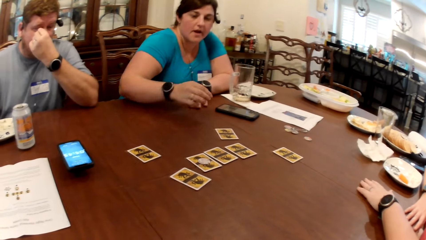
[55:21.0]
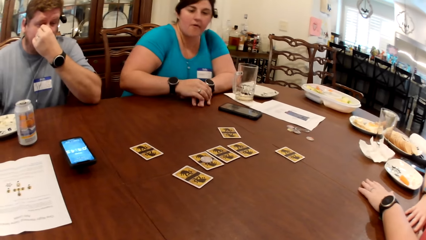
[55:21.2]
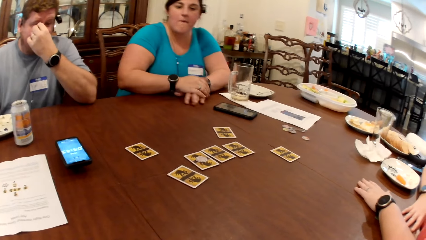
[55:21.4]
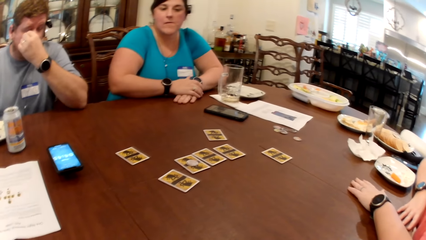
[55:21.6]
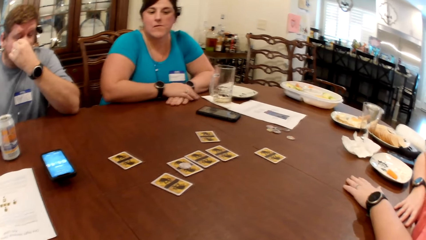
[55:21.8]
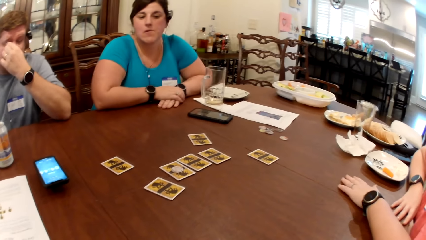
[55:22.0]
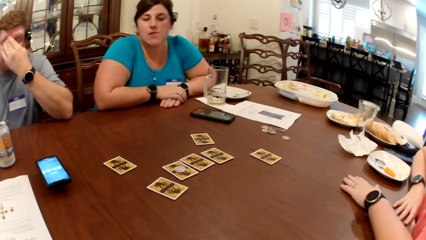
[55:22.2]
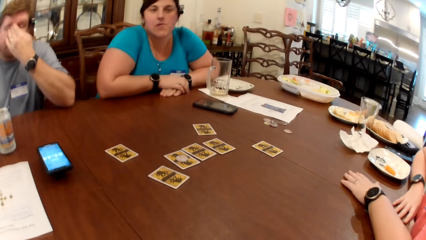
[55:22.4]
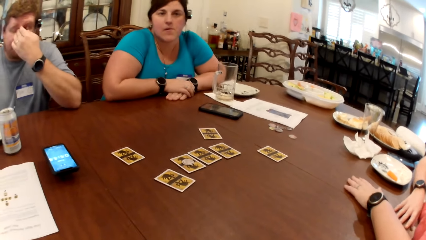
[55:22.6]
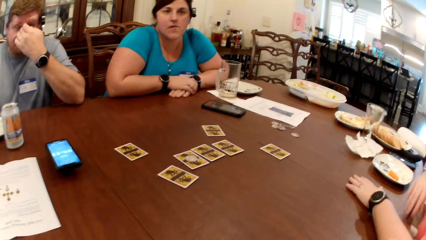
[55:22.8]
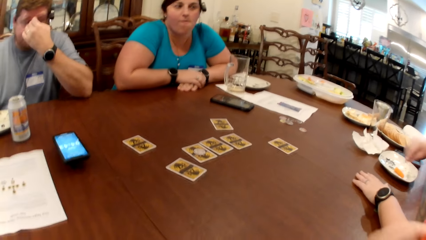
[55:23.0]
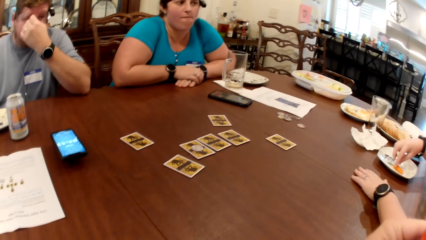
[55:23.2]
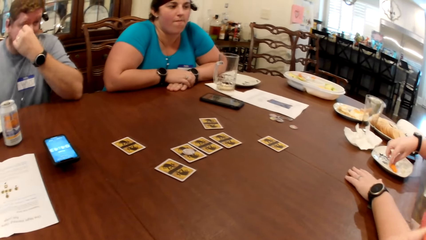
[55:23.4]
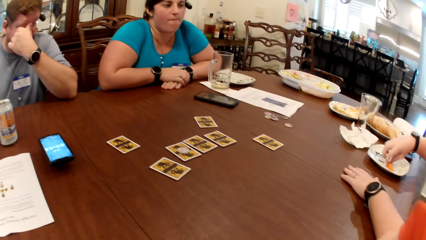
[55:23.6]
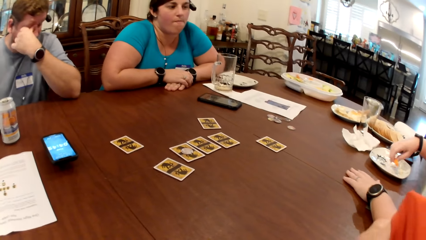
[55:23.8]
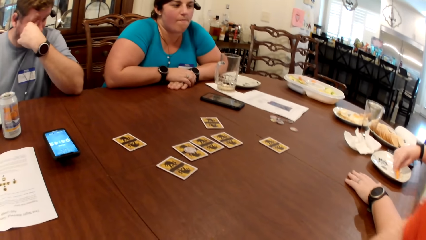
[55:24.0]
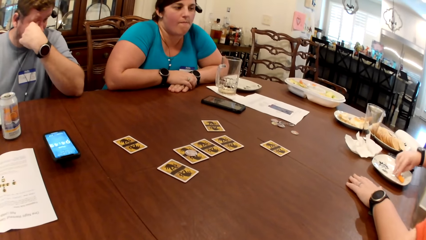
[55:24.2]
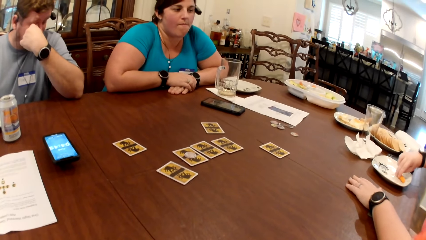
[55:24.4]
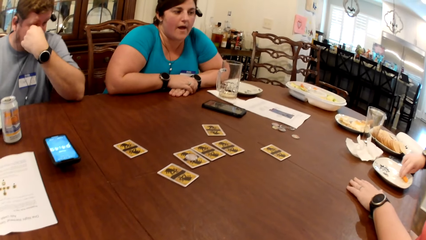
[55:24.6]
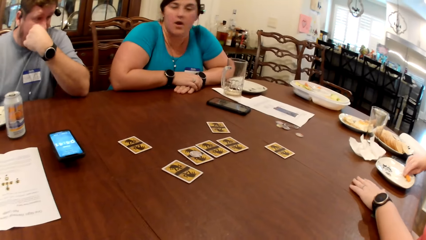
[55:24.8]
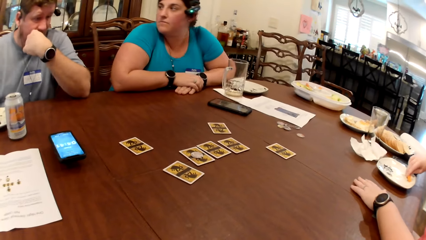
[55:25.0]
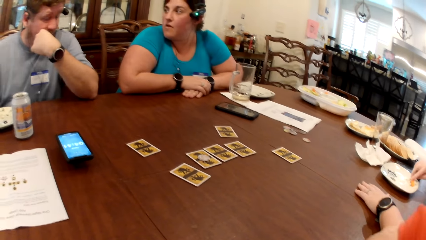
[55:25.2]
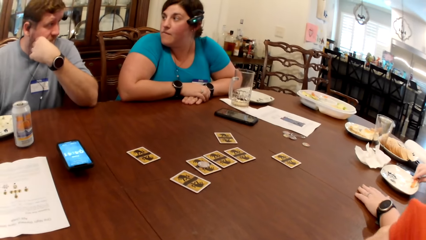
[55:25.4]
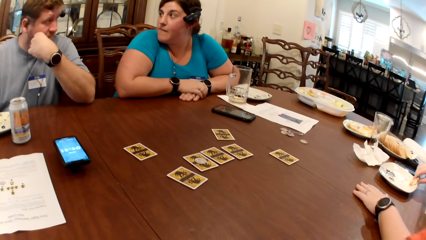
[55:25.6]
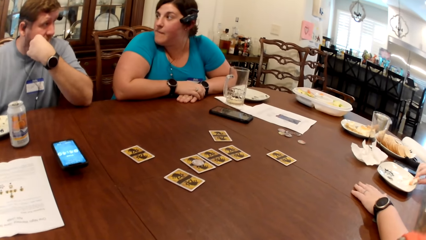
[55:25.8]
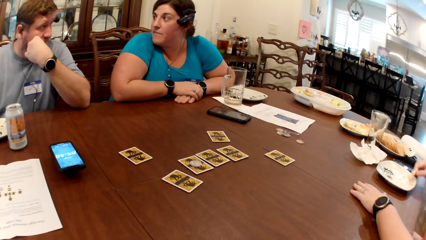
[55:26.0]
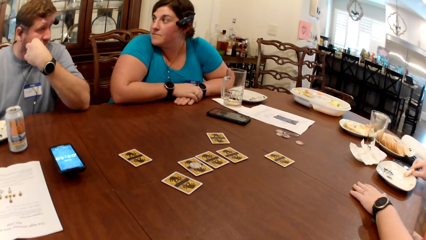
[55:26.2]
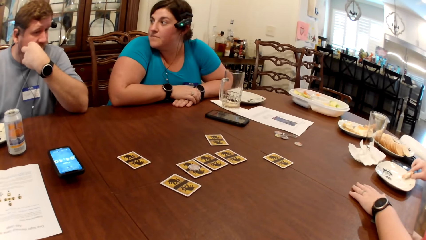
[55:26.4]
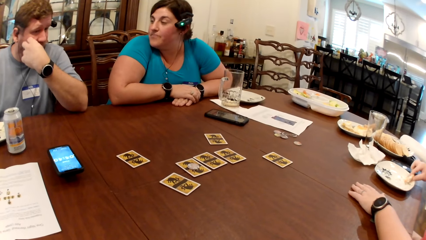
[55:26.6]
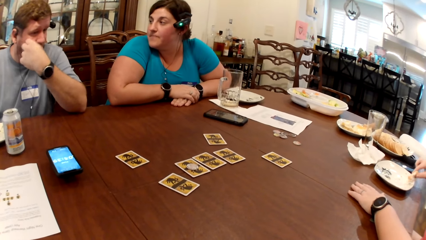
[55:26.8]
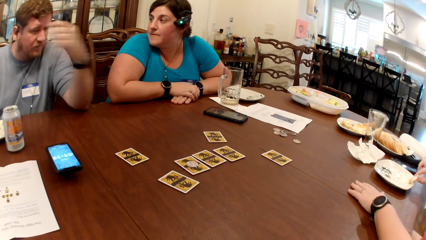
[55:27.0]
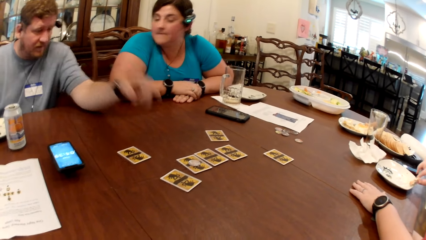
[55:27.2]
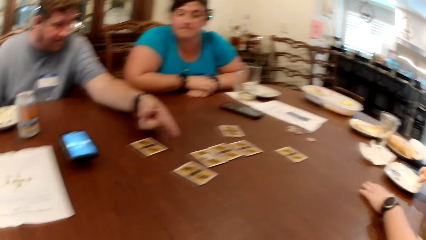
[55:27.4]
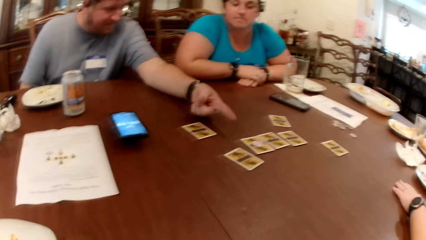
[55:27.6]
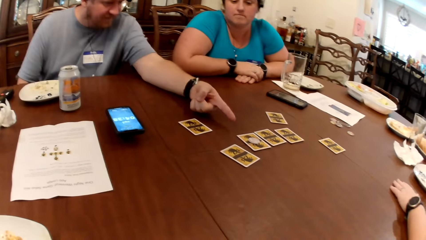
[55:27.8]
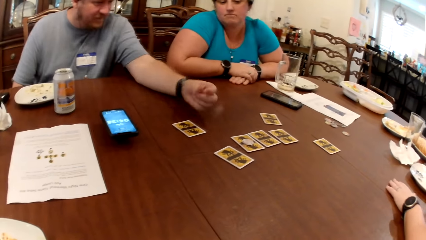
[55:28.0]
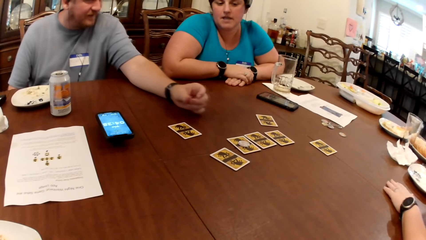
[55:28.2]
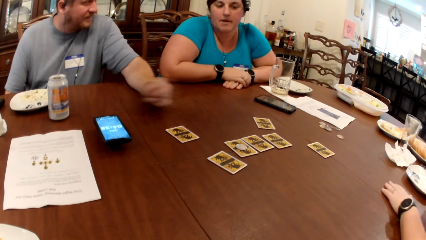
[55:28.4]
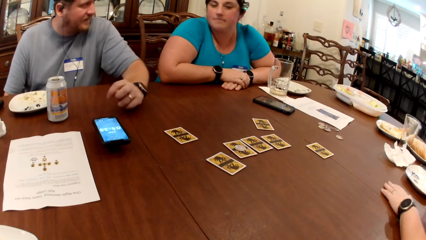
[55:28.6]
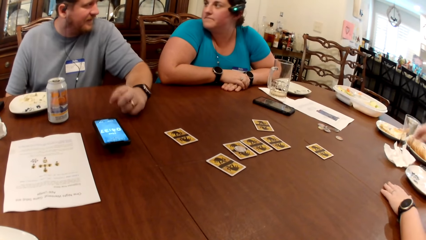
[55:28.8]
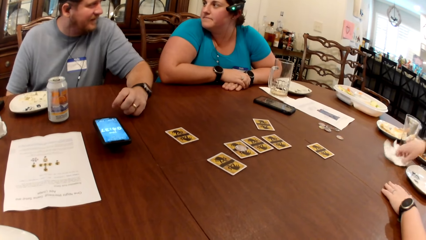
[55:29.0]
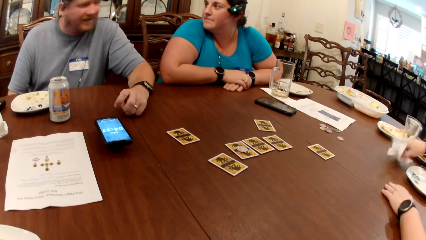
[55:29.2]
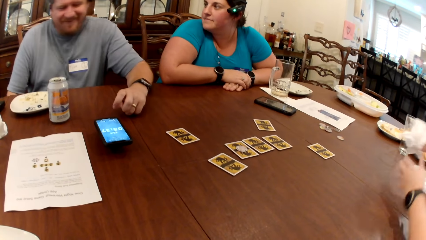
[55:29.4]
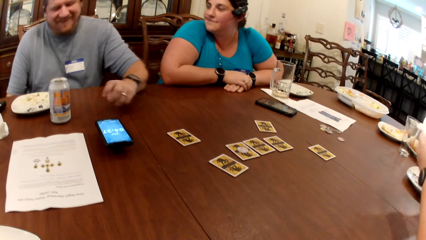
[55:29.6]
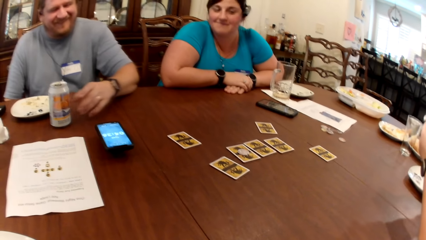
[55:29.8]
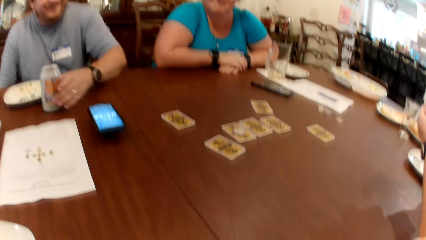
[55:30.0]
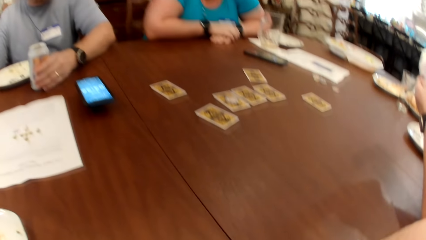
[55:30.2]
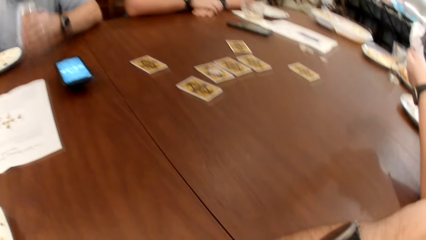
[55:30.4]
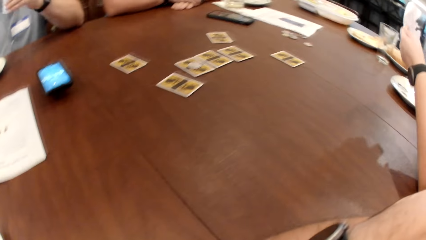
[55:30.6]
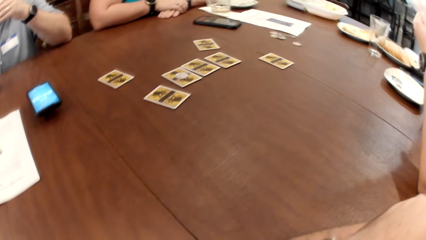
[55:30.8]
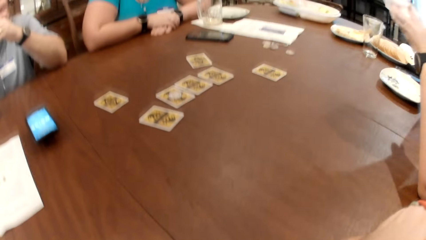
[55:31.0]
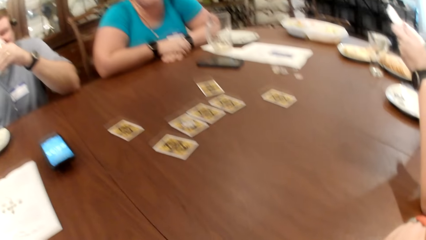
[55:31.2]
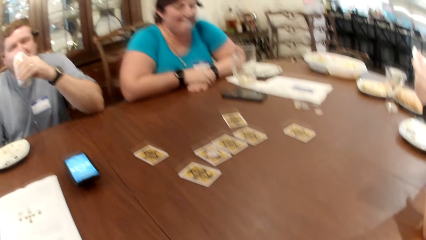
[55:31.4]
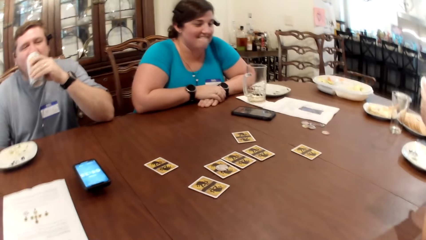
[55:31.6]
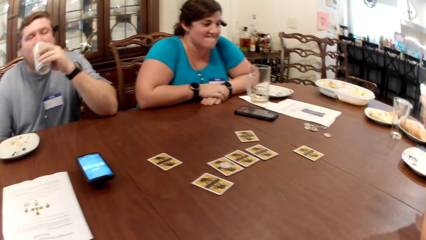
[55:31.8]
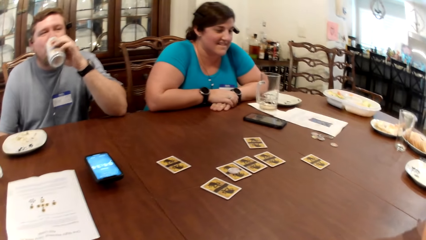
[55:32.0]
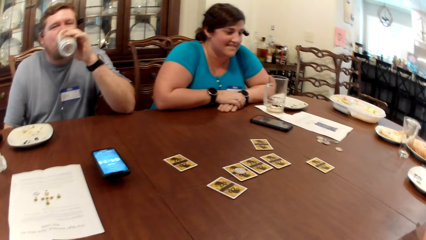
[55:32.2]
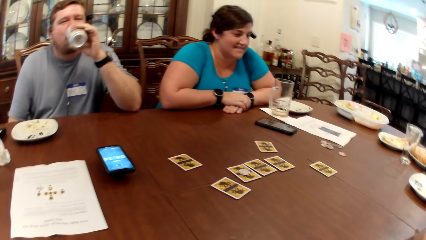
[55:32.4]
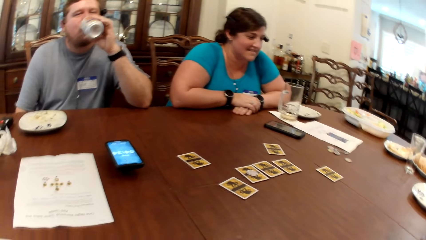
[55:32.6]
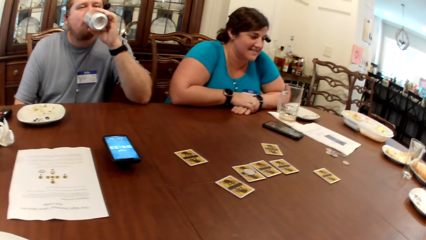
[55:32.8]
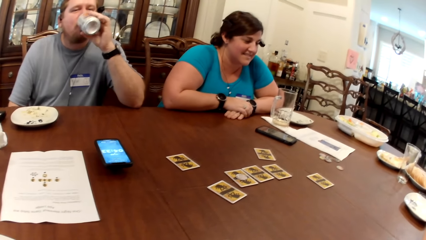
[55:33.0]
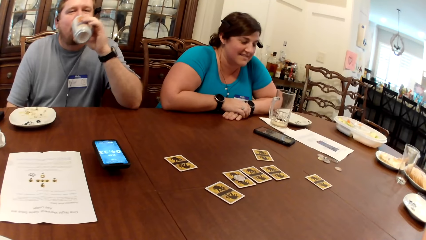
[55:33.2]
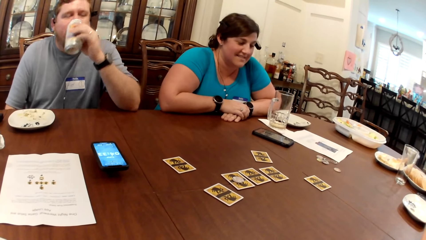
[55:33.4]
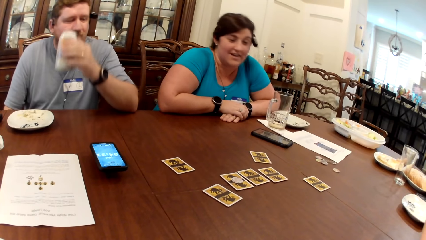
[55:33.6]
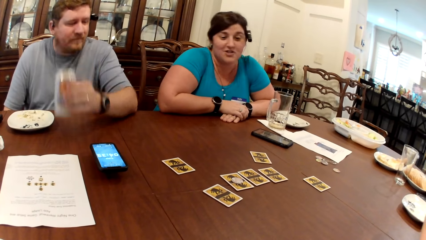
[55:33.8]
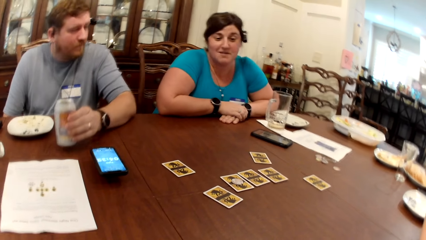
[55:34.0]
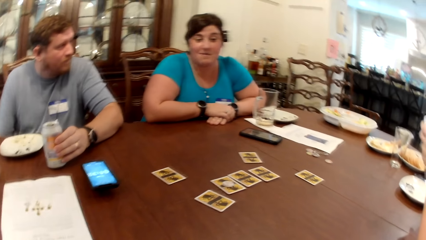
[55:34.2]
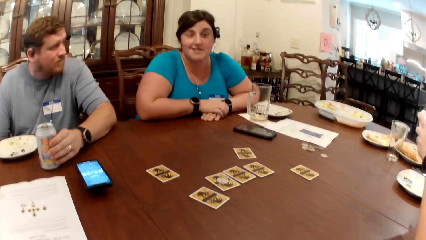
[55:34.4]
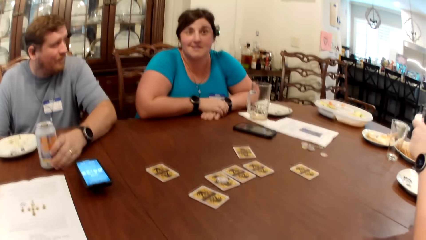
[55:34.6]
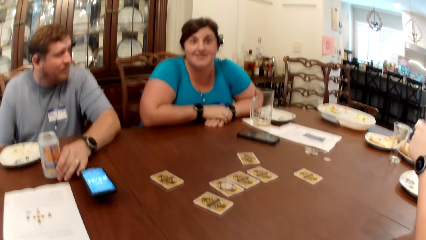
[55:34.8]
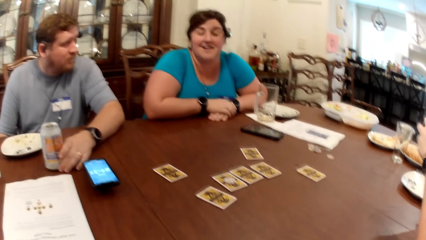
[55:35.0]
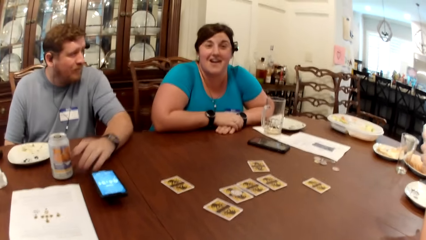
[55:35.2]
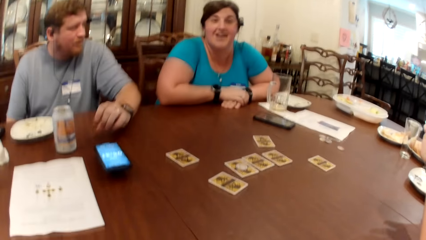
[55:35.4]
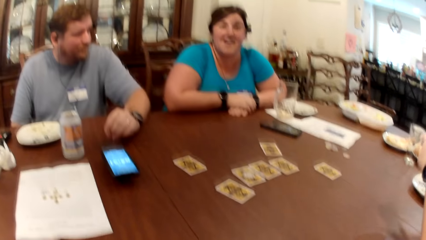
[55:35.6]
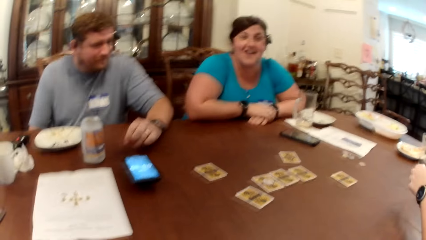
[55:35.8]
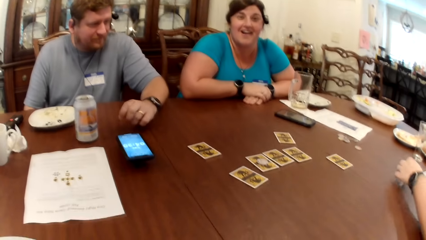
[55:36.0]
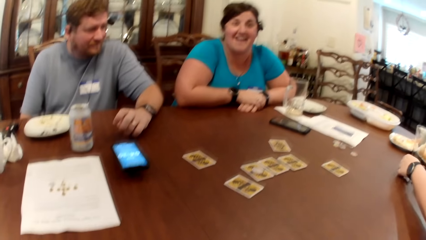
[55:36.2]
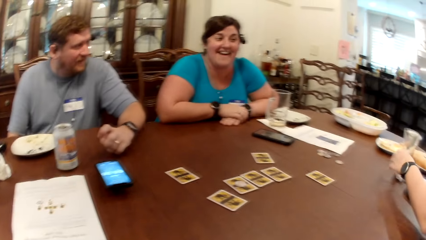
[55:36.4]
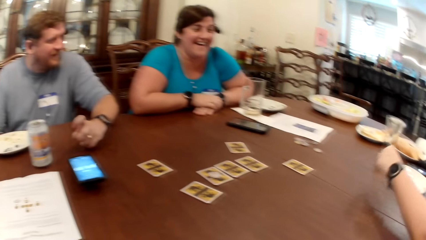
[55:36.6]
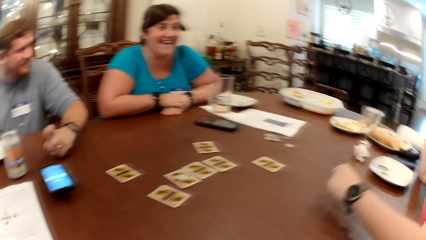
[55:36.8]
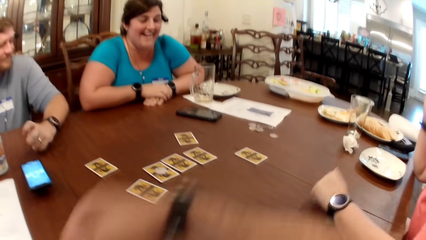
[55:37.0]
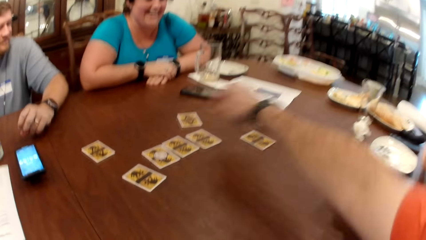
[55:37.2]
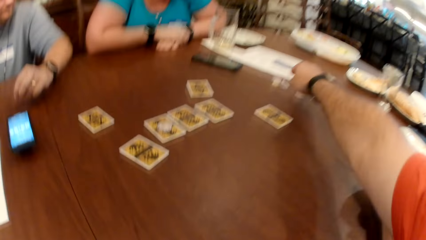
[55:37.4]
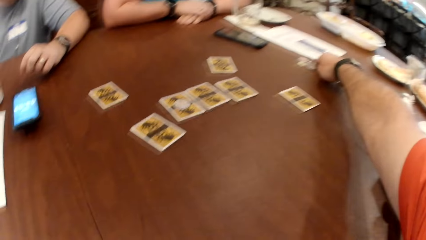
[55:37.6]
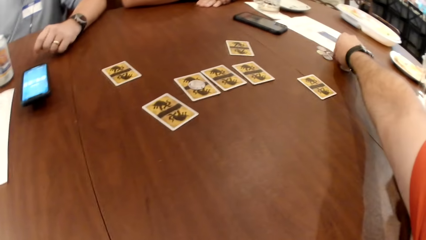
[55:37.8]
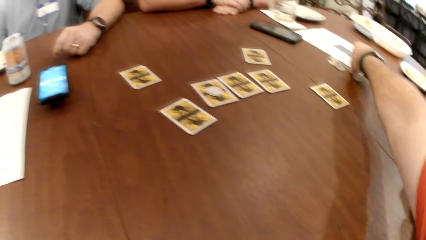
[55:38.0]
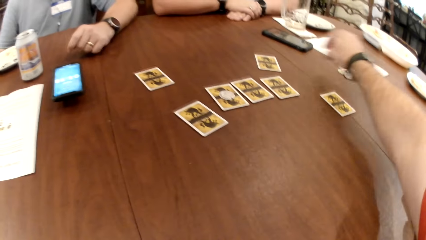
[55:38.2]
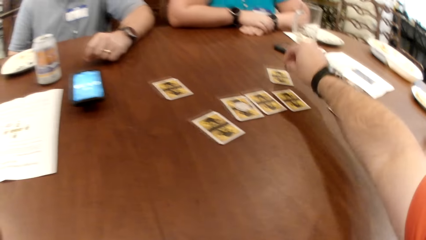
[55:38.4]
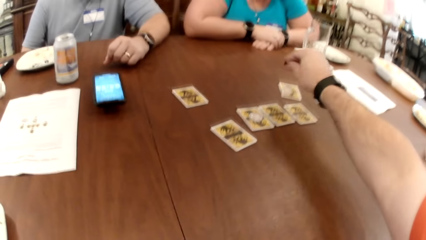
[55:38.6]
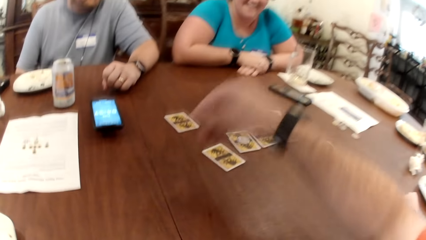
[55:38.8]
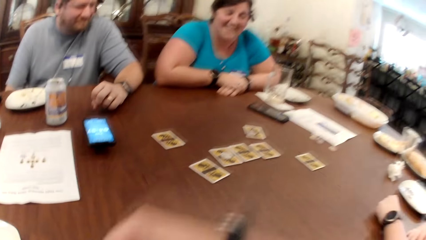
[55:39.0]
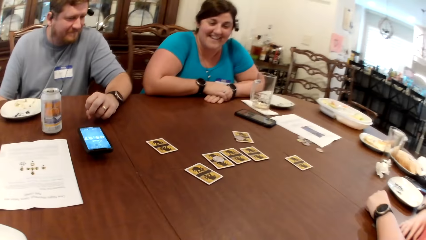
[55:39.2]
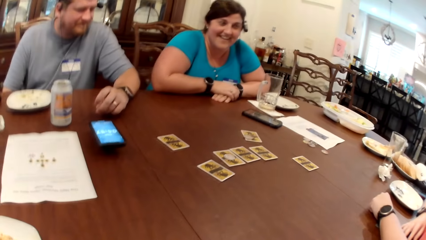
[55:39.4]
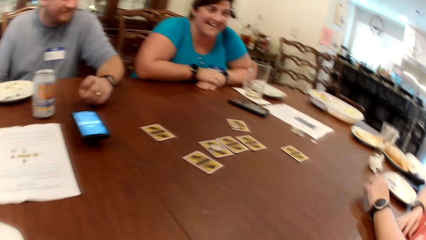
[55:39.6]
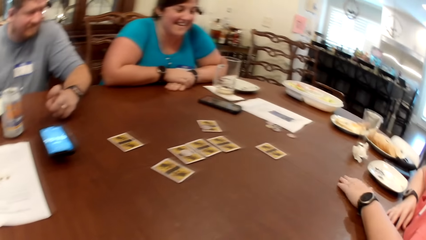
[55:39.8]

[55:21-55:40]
A woman plays a card game. A man converses with the camera wearer. Another woman picks a carrot from a plate on the table with her right hand. The first woman converses. The camera wearer looks around. The man converses with the camera wearer and points at the cards on top of the table. The first woman converses. The man picks up a can of beer on the table with his left hand and converses with the other woman. The first woman laughs. The man drinks the can of beer on the table with his left hand. The camera wearer converses with the first woman. The man places the can of beer on the table with his left hand. The other woman drops the tissue on the table with her right hand. The camera wearer moves a coin on the table with his right hand. He picks up the card on top of the table.
